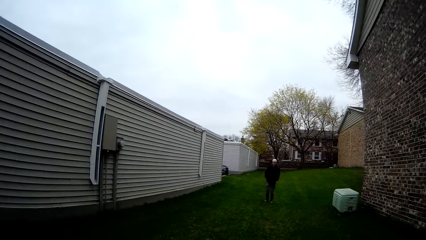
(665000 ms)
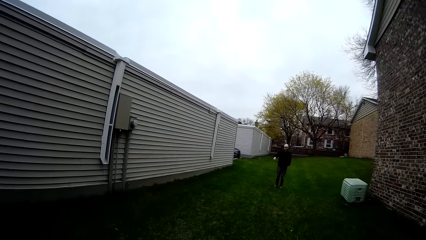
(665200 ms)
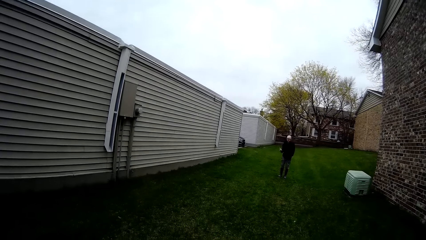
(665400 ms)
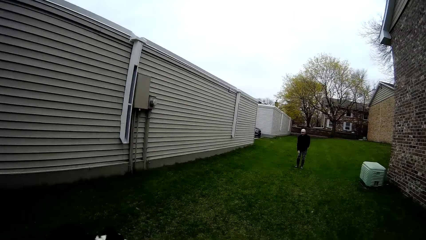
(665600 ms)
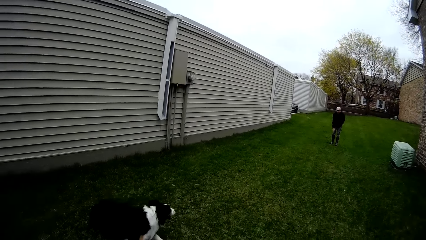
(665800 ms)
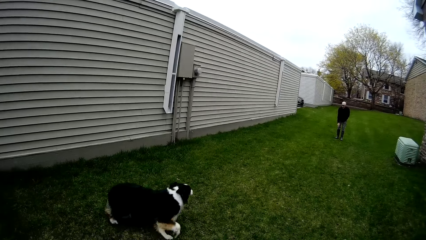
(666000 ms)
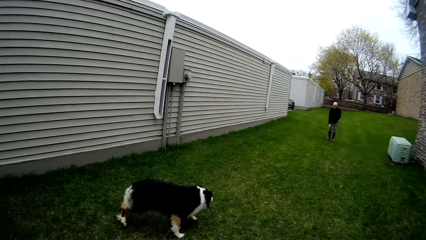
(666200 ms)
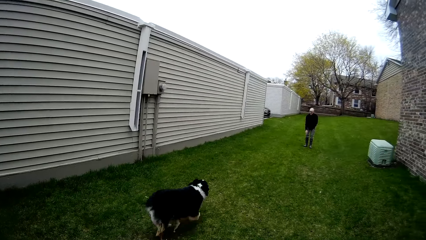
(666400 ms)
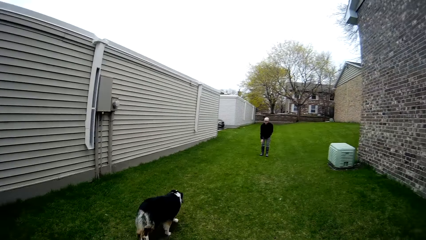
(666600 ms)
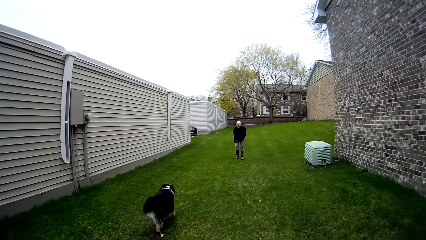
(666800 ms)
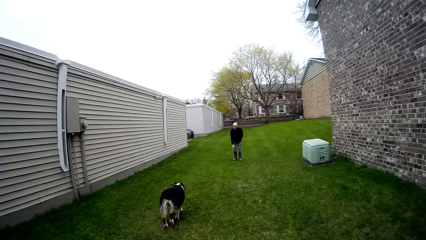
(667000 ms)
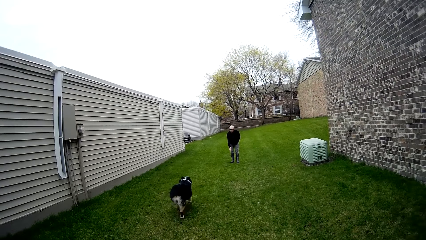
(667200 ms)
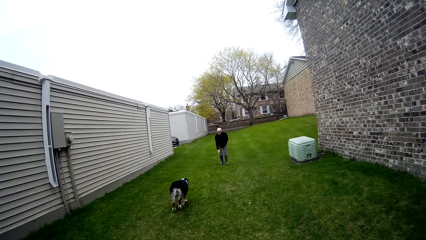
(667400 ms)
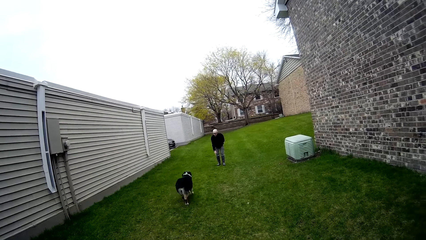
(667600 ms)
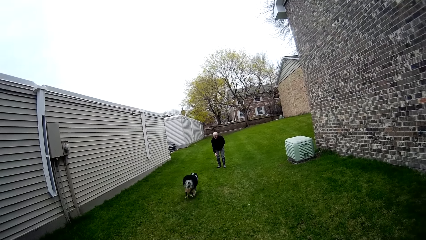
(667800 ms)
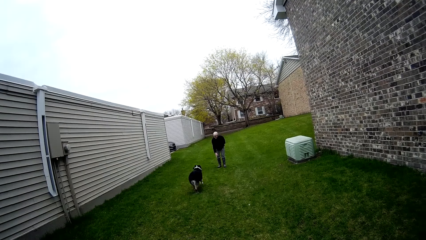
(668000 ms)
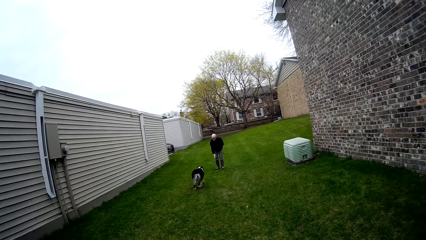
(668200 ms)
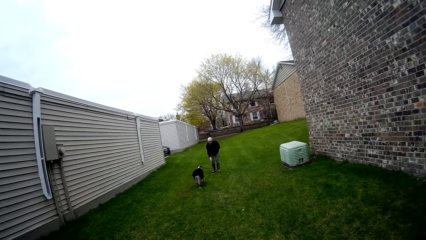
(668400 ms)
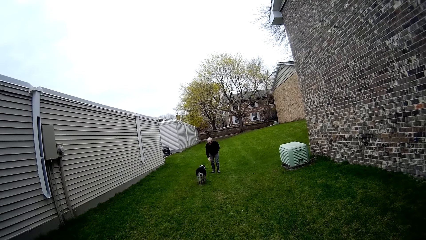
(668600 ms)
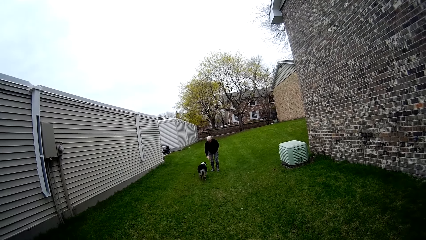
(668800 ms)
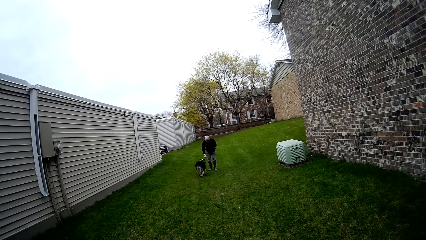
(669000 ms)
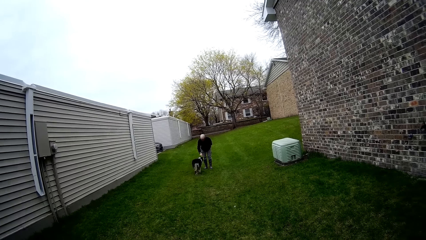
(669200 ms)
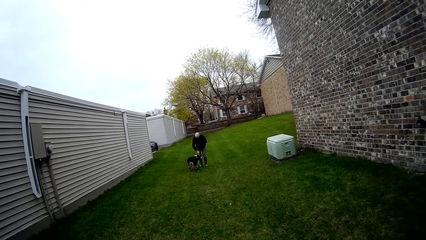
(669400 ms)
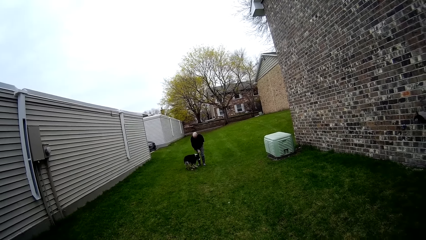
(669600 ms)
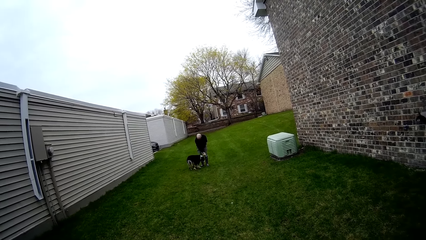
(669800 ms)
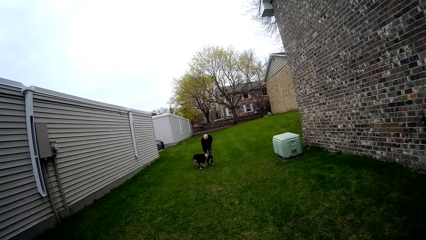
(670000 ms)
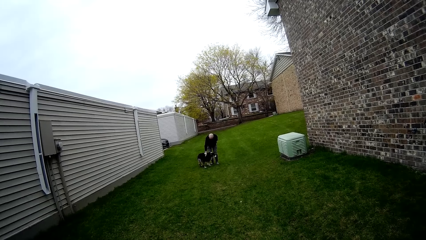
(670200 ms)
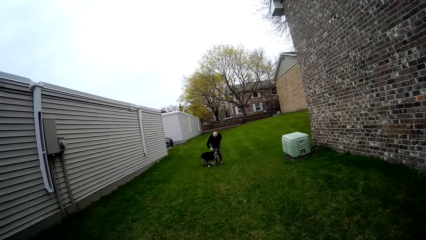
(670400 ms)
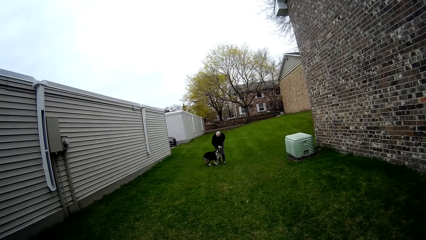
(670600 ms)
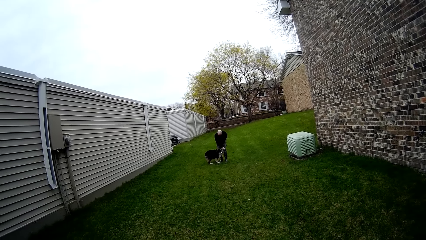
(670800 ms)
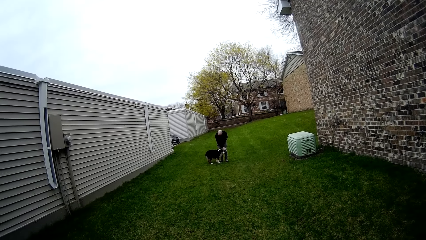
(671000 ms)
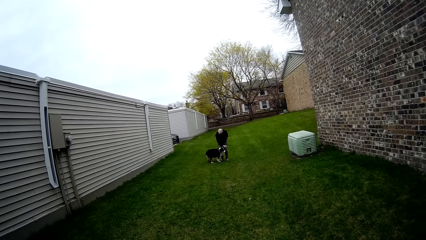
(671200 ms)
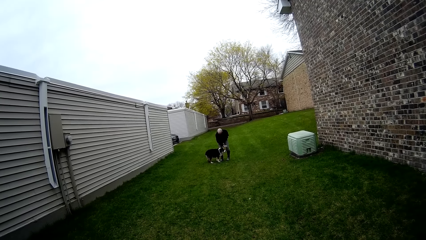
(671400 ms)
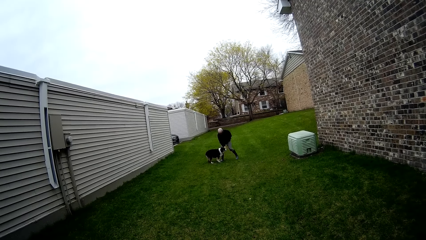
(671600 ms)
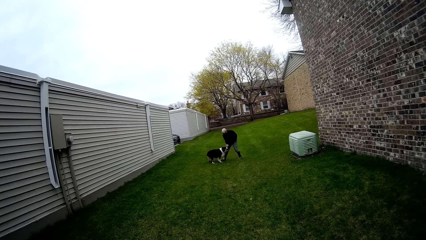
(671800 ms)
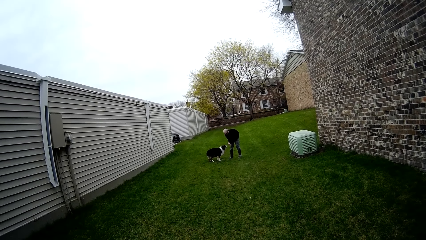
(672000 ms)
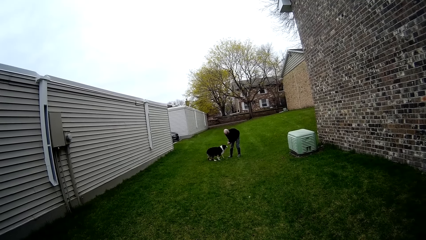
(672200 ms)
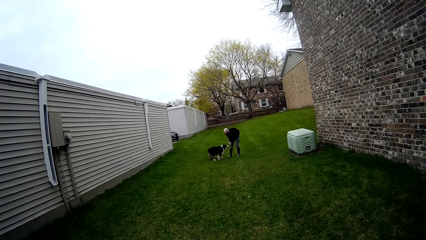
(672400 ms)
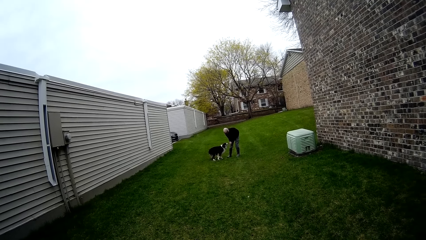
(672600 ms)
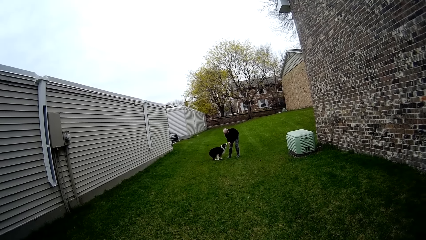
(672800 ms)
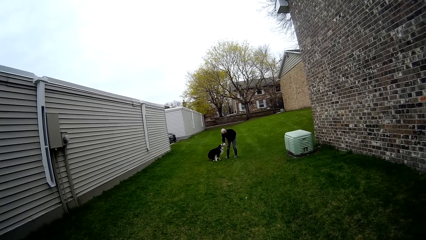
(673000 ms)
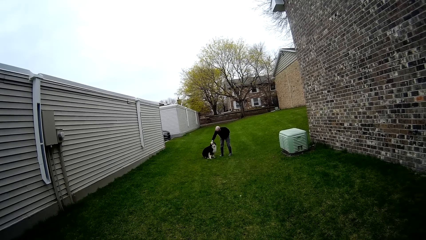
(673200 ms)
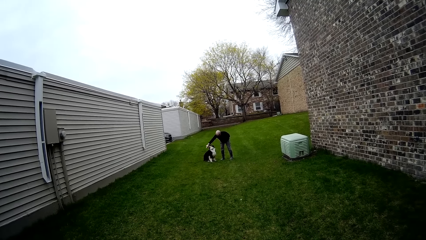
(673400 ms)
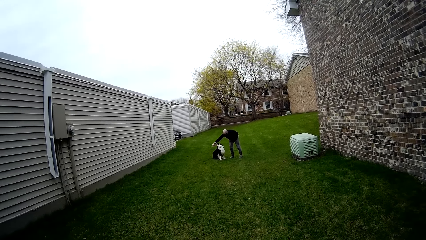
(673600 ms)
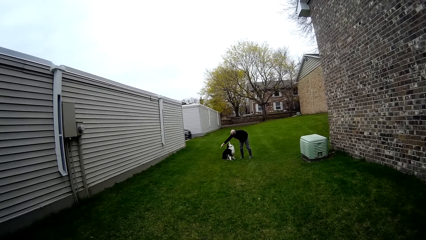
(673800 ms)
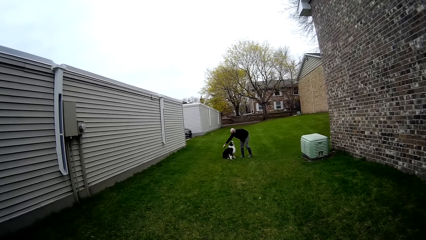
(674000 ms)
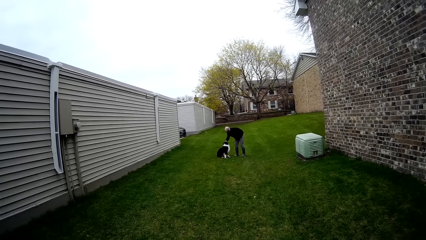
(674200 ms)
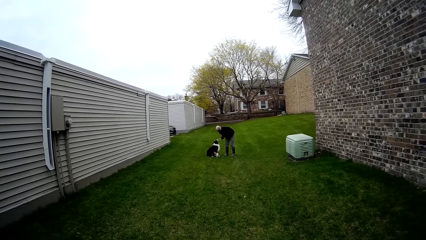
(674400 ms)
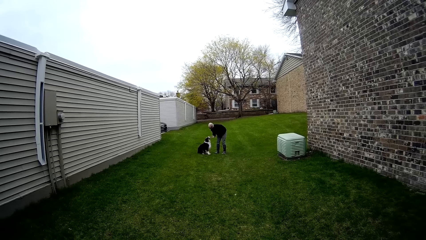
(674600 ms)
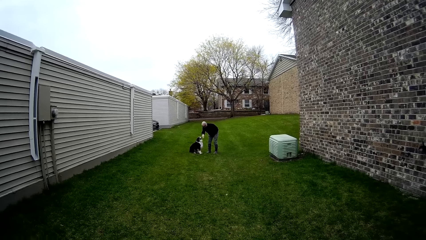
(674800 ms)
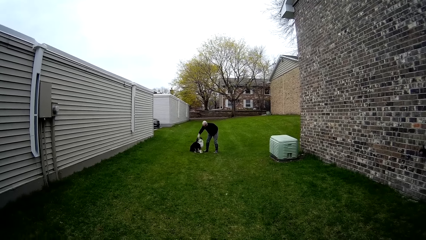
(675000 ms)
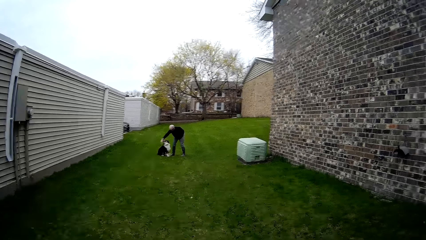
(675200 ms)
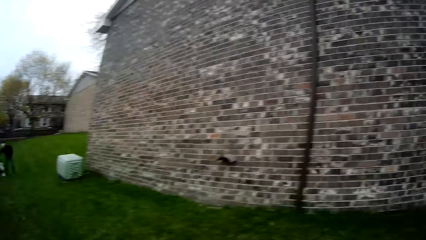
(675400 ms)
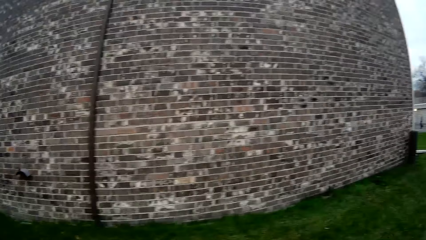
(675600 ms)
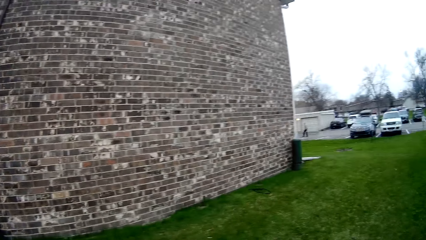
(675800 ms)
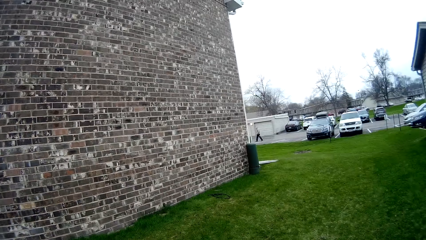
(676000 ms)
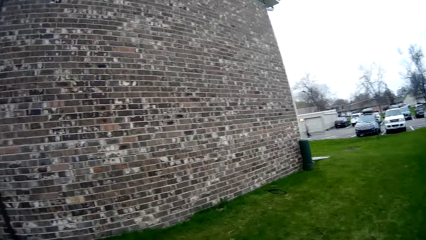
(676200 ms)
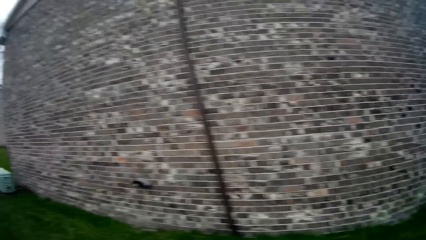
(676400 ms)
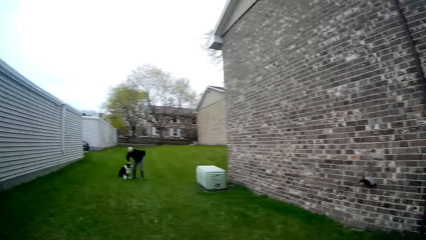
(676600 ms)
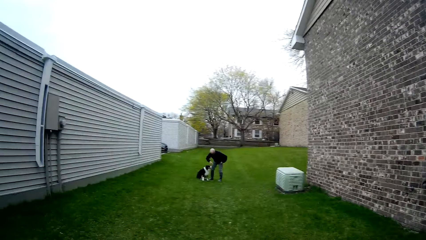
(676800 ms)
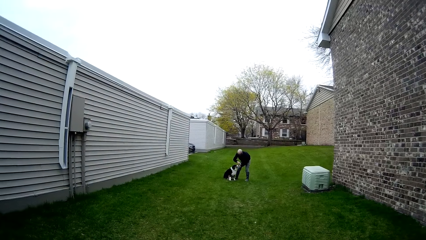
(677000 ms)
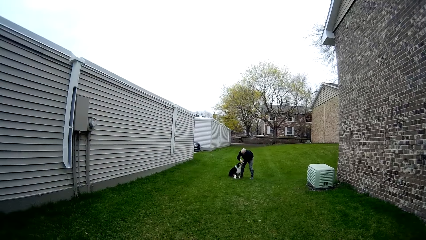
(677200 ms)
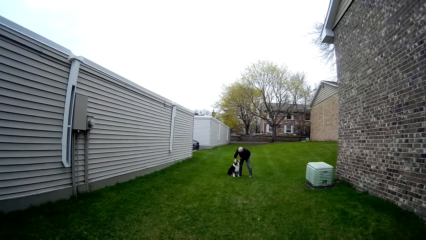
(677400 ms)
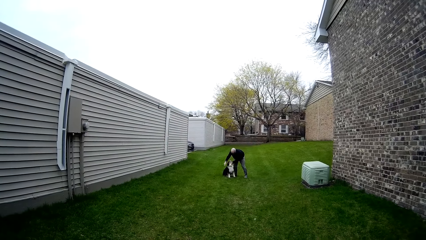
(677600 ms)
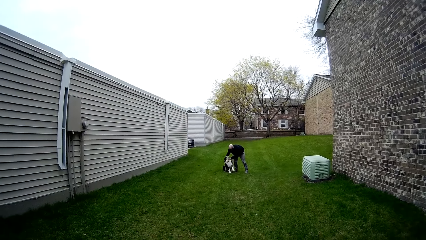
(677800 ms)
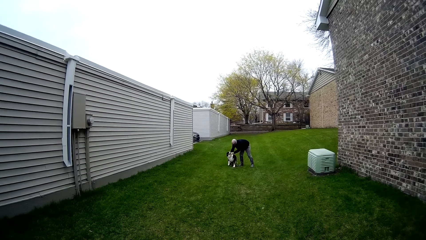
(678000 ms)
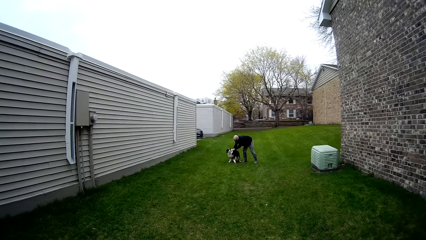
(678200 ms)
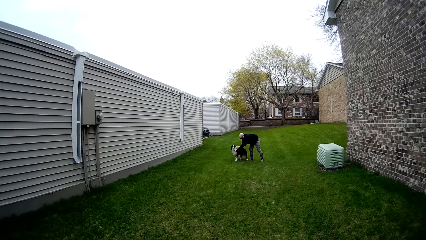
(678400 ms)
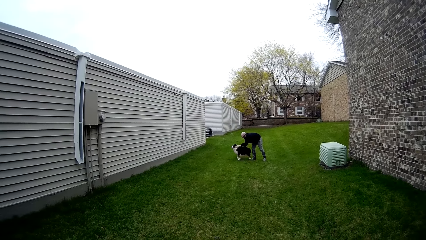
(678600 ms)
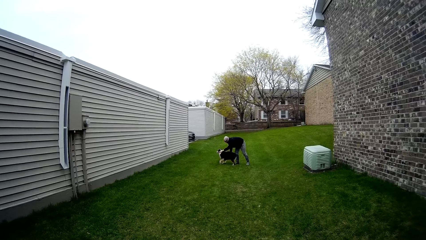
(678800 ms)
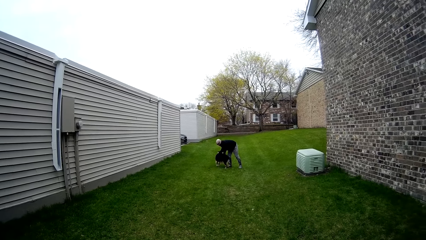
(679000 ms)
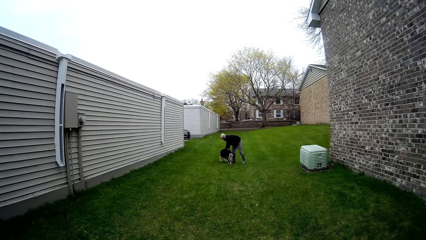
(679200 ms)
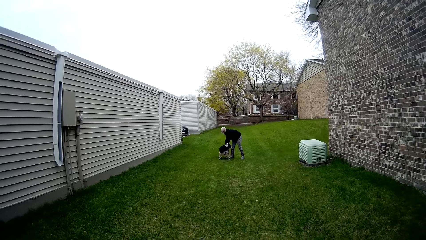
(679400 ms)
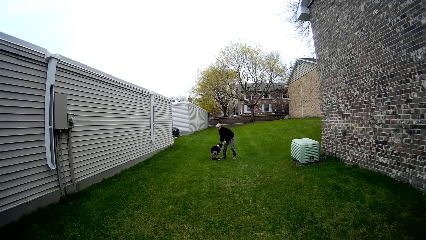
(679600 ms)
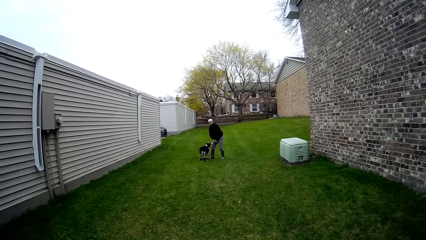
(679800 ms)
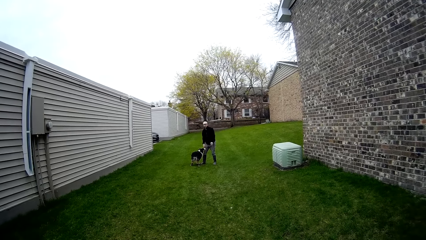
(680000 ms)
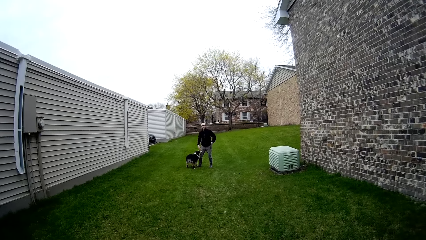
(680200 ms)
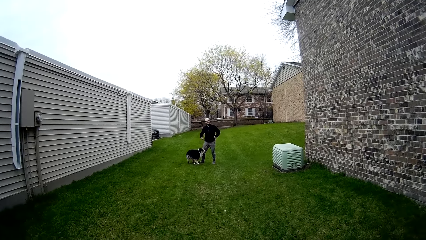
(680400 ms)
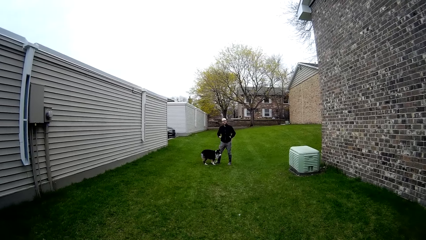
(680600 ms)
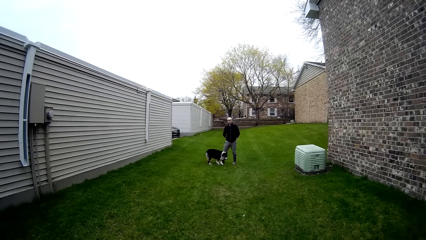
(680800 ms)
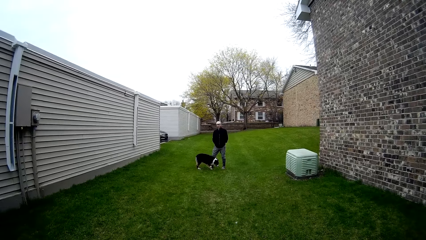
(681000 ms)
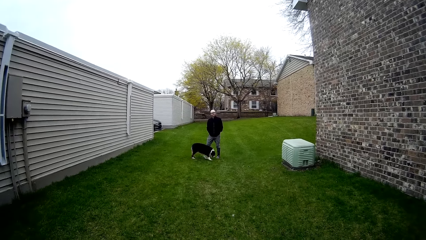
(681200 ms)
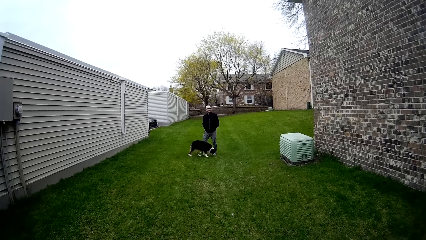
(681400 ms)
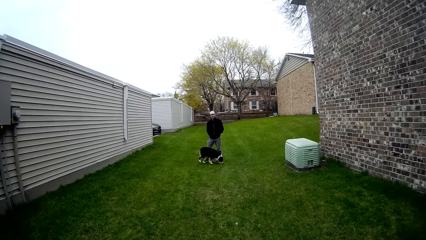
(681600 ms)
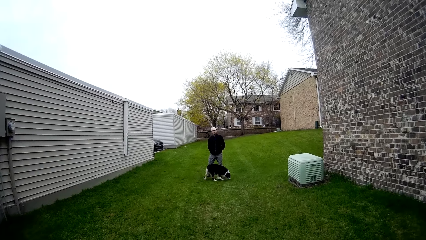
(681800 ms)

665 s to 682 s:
A man trains a dog through his right hand. The man interacts with the dog. The camera wearer looks around the compound. The man trains the dog through his hands. The camera wearer stares at the man. They converse with the man. The man puts both hands into his pocket.
